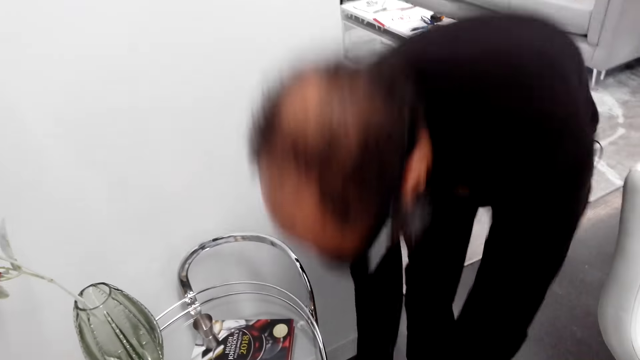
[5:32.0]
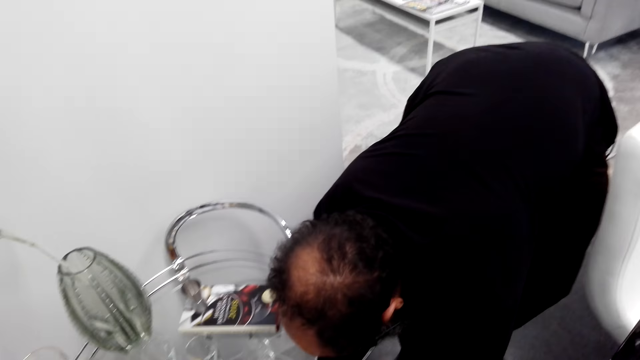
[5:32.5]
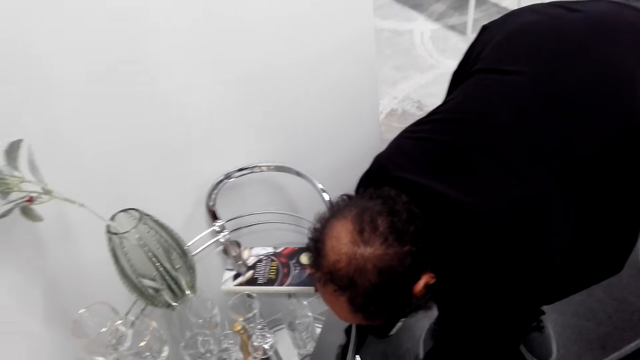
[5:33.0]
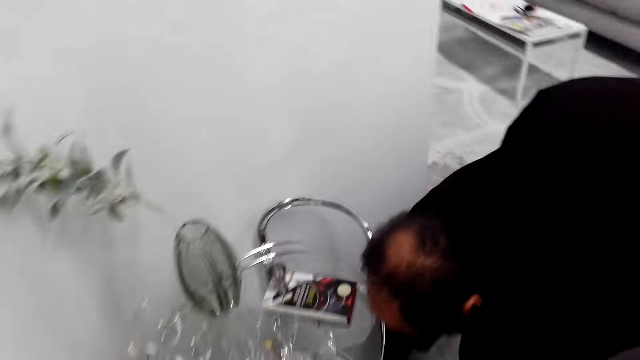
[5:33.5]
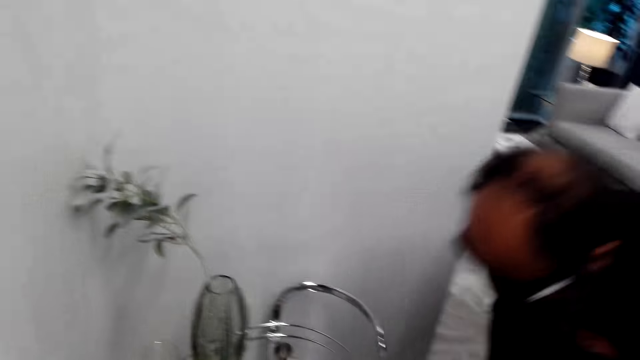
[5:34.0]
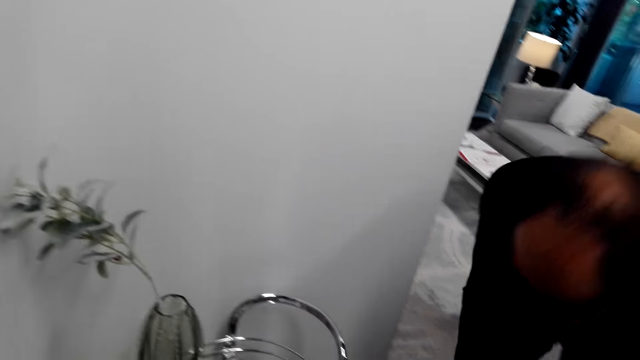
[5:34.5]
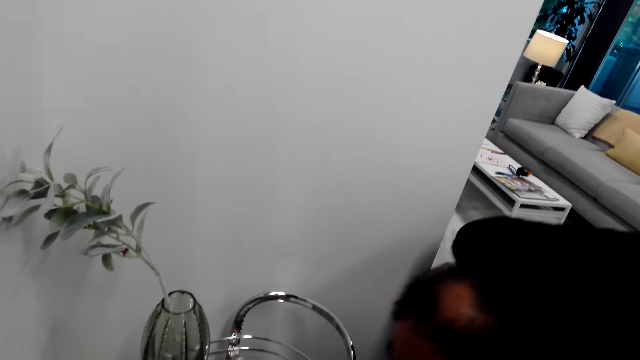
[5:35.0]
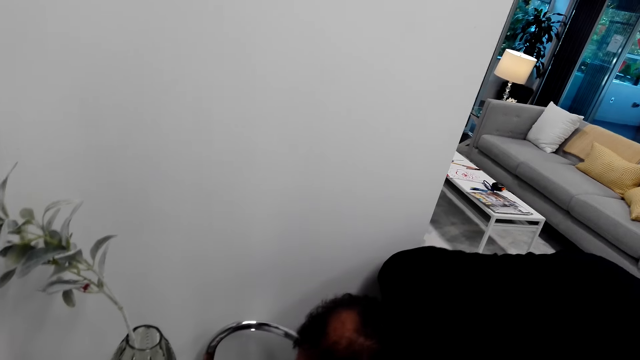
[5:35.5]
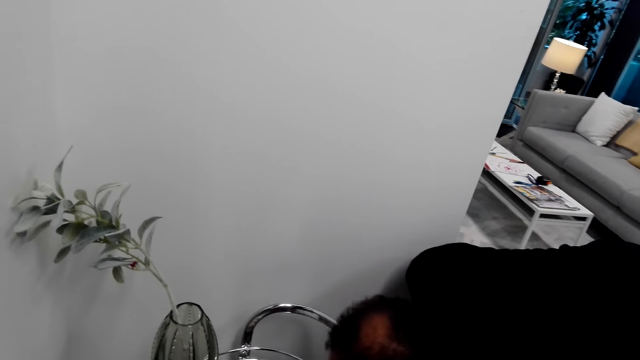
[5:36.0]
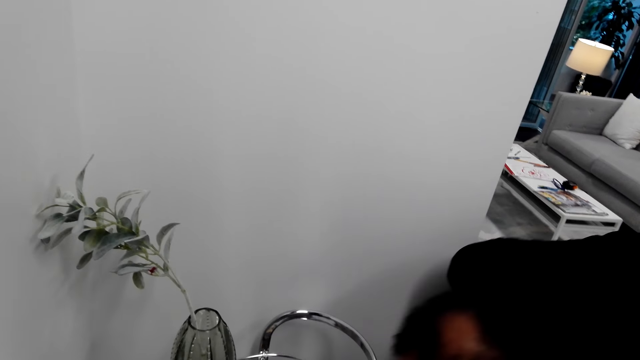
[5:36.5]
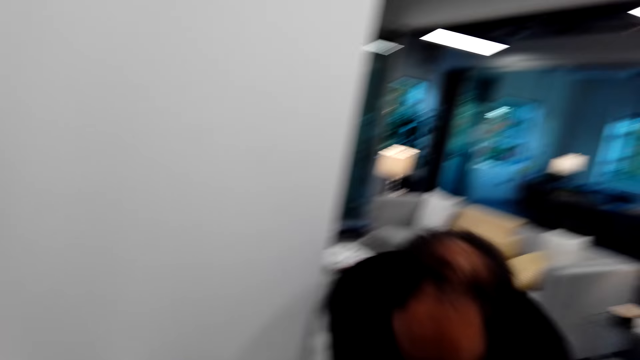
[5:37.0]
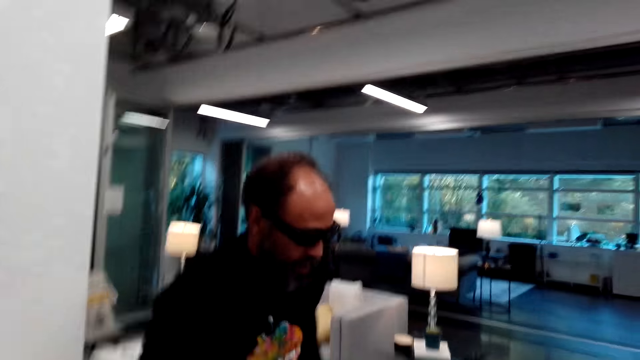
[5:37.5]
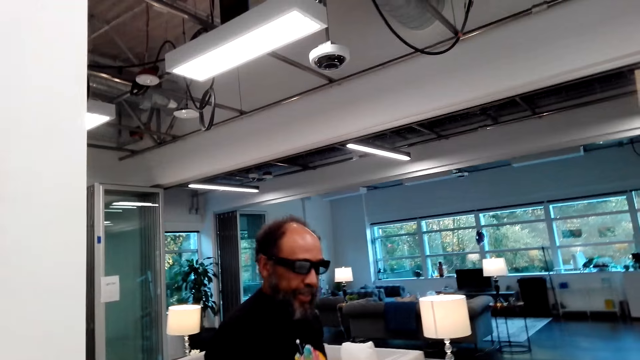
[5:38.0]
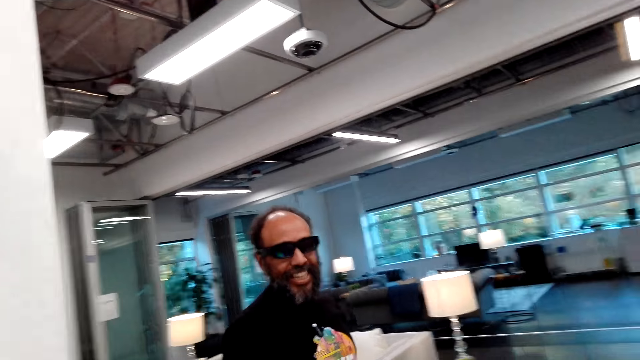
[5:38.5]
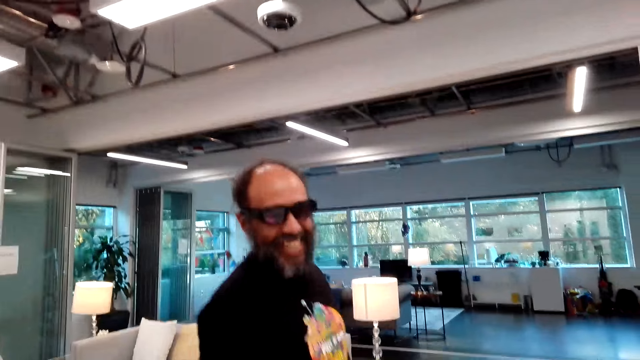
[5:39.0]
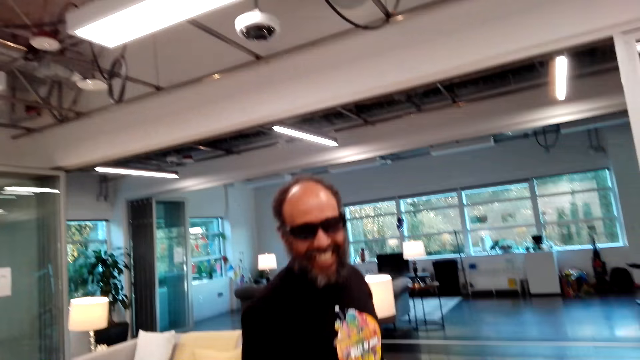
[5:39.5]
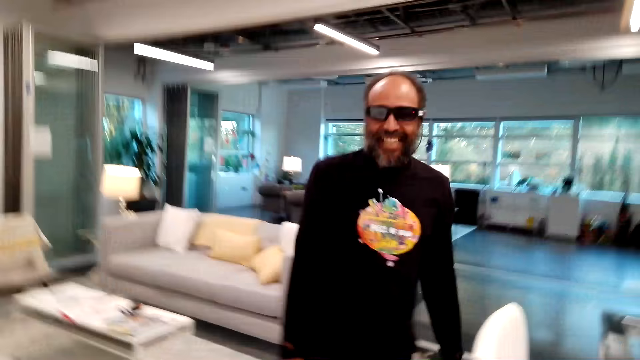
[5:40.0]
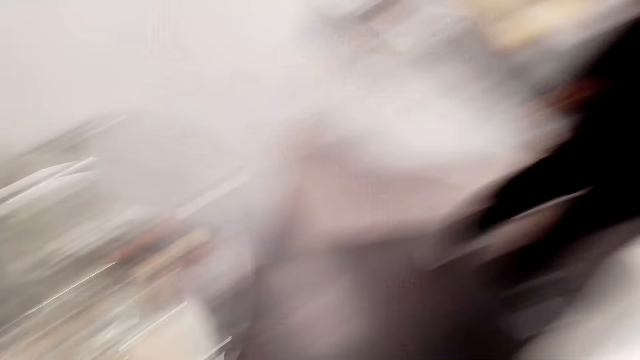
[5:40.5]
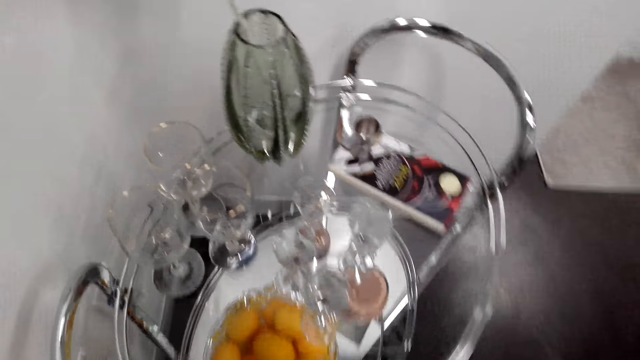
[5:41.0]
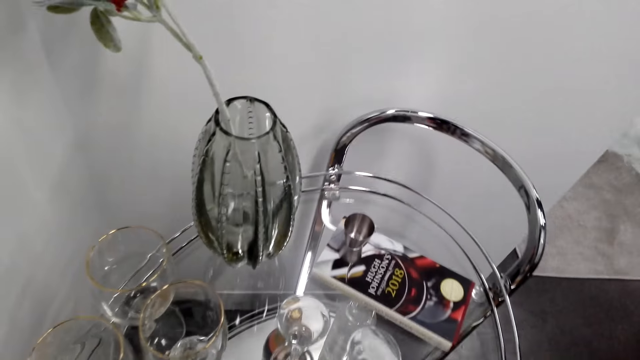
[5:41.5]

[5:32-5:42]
A man bends downwards and puts down lemons. The man moves around. The man stands up. The man moves around.

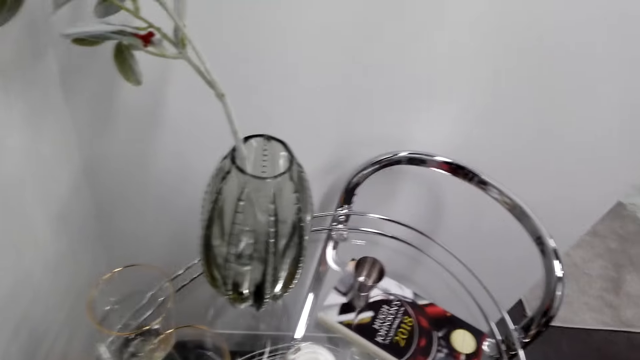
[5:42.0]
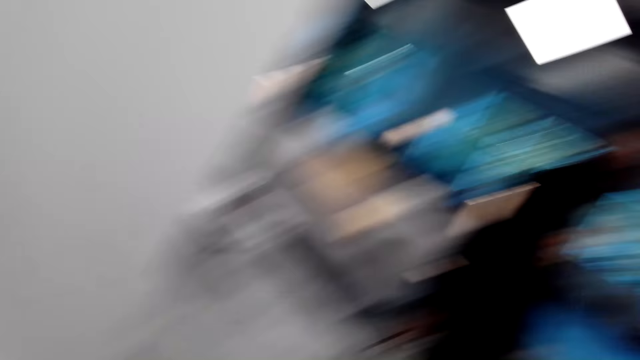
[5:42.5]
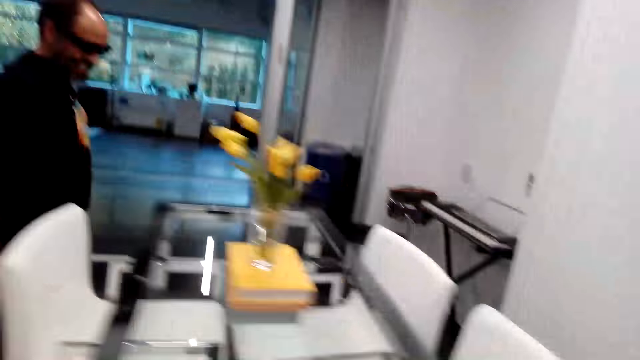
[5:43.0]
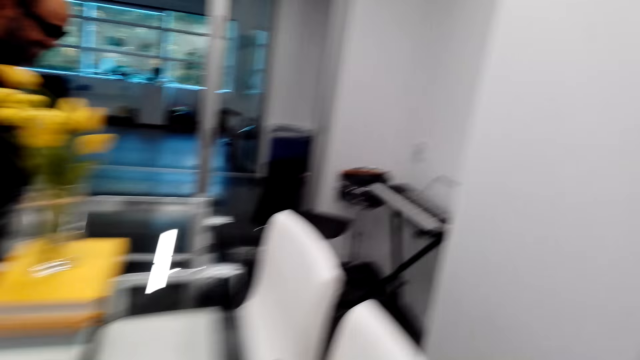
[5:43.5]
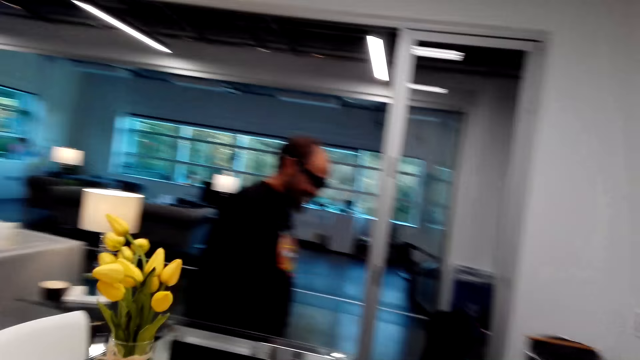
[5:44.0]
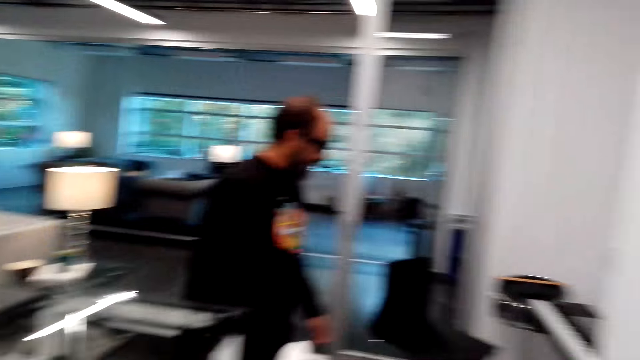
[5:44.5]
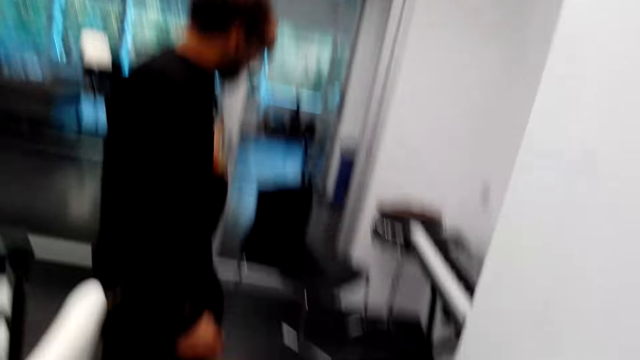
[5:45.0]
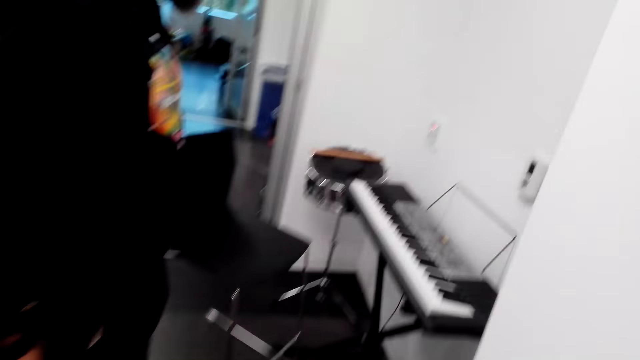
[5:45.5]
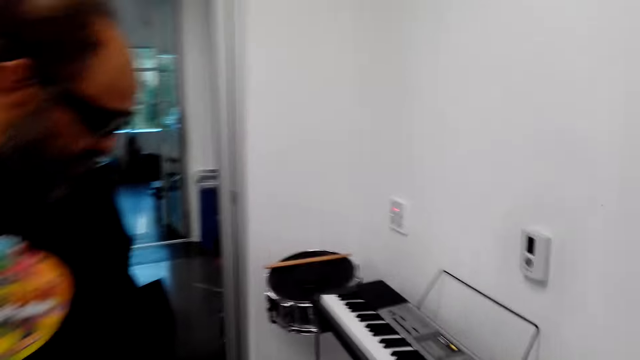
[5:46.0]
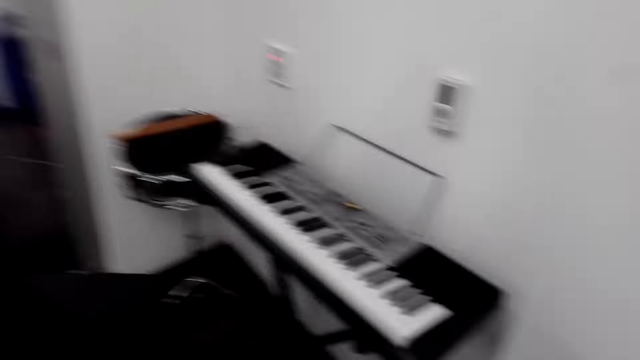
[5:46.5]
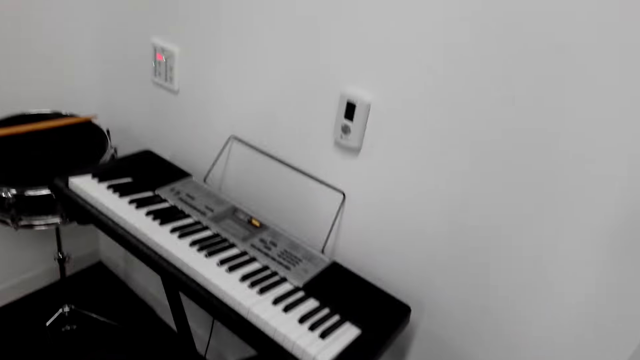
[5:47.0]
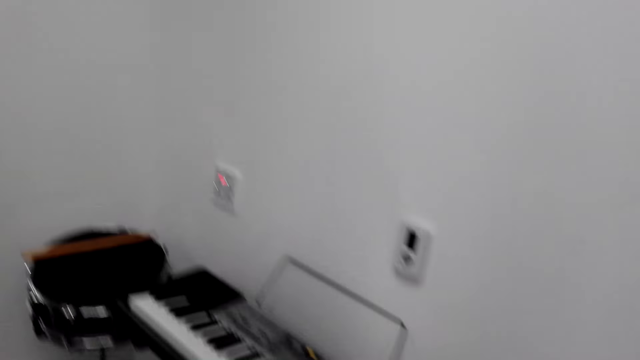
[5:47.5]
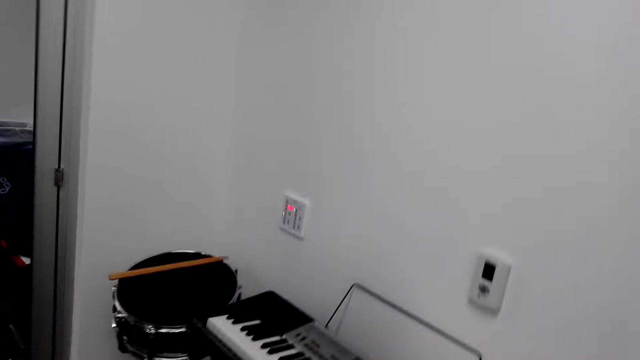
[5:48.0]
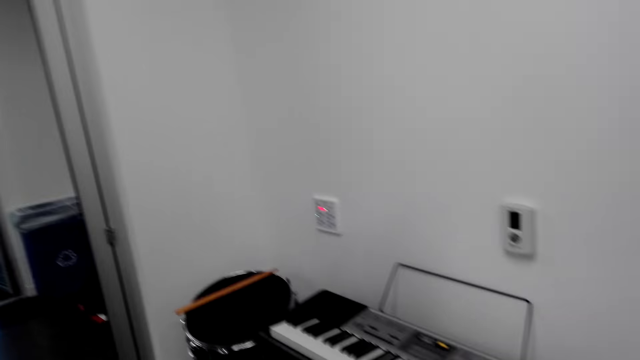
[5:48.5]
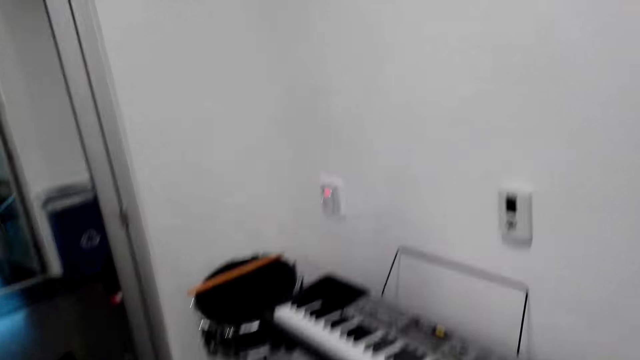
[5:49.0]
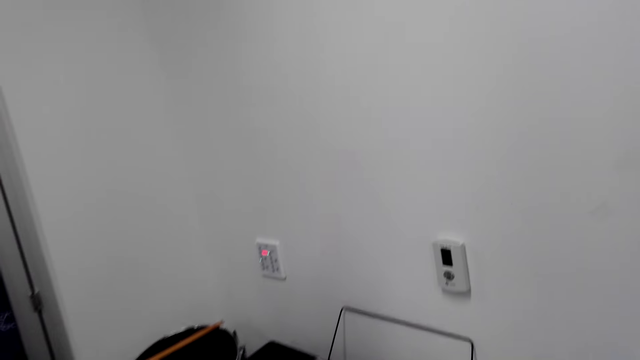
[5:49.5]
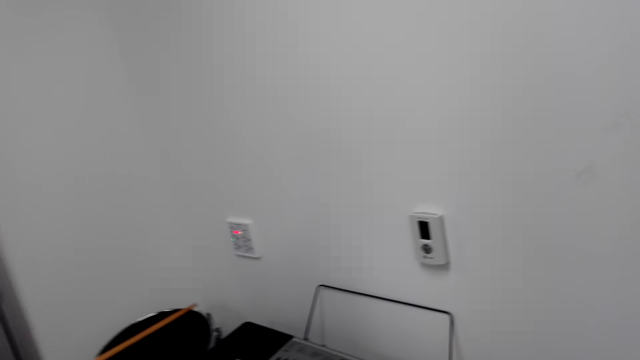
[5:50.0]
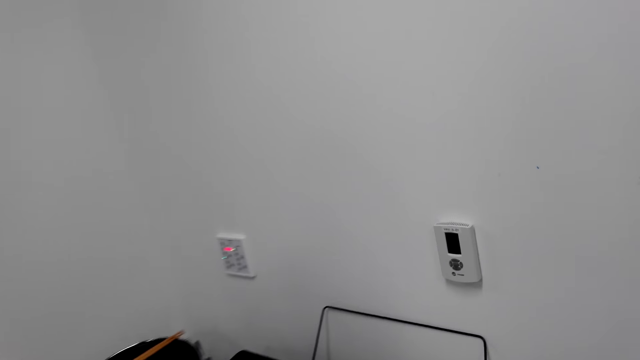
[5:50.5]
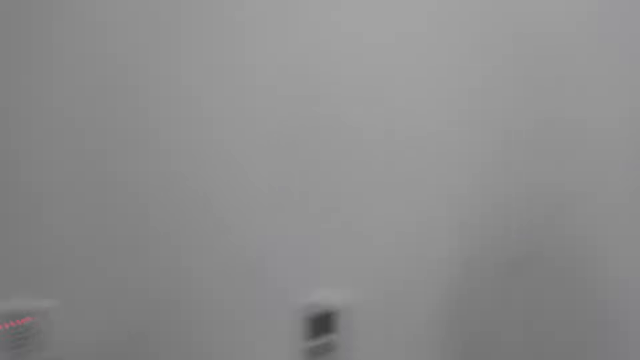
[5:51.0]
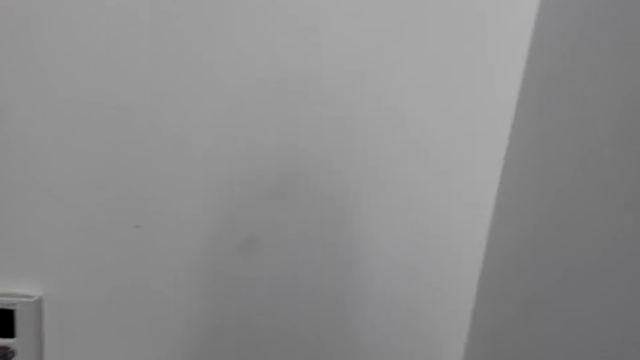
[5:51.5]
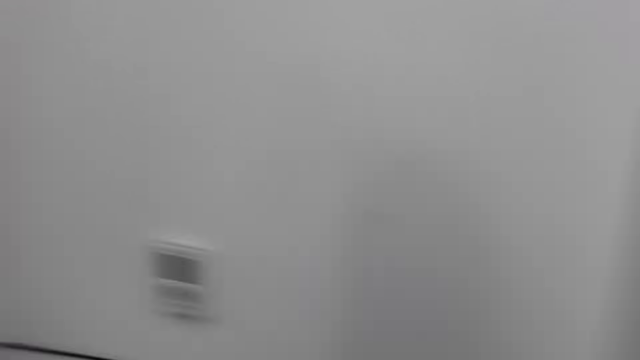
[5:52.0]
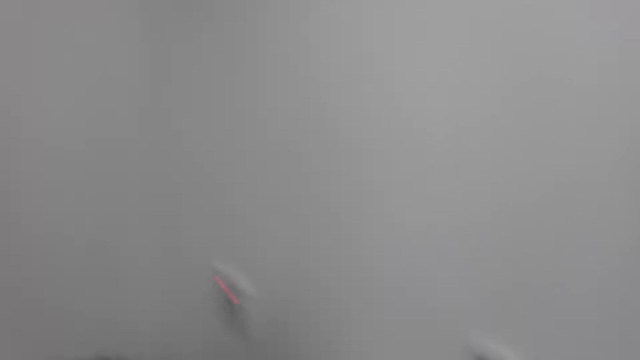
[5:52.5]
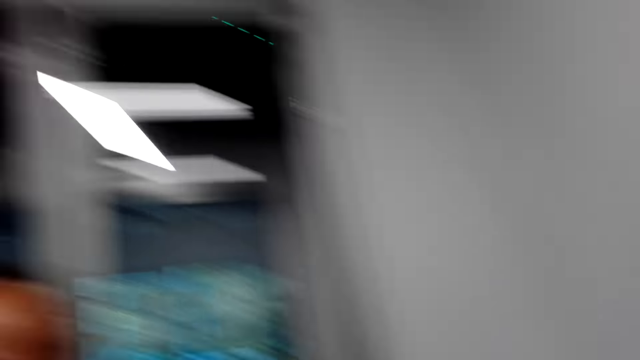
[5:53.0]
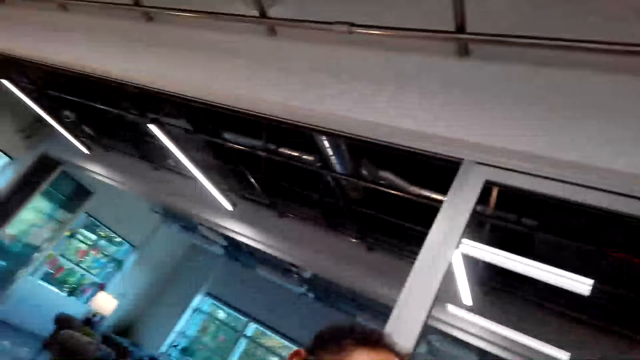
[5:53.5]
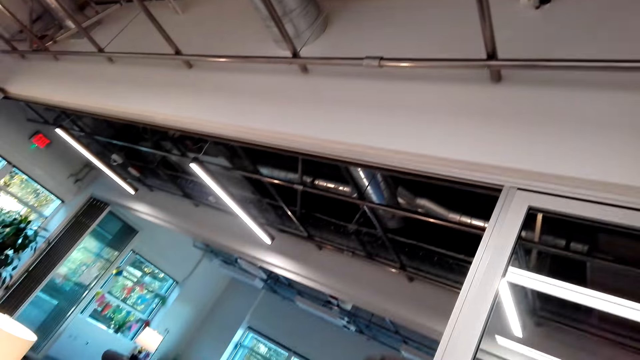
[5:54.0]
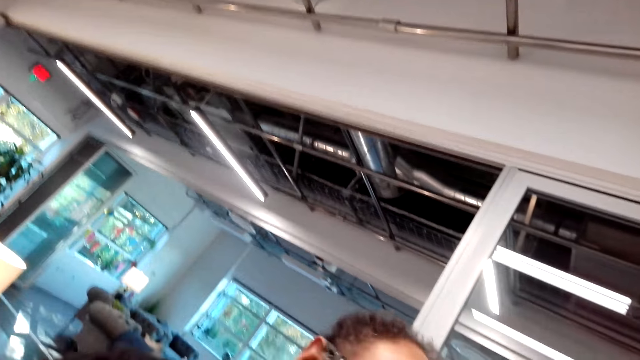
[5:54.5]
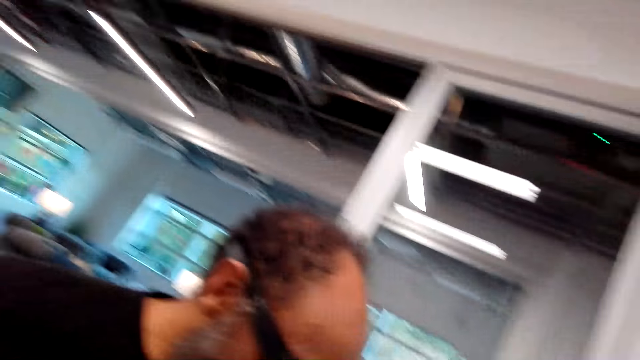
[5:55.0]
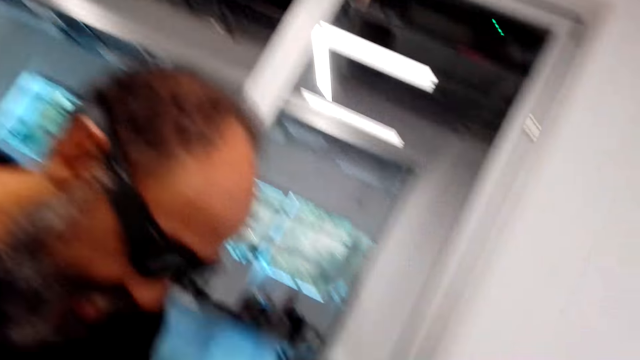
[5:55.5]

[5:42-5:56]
A man walks around. The camera wearer walks around. The man walks towards a piano. The camera wearer looks at the piano. They look around. They look at the wall. The man stands close to the camera wearer. The camera wearer looks at the roof.
